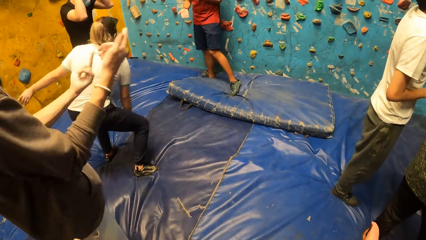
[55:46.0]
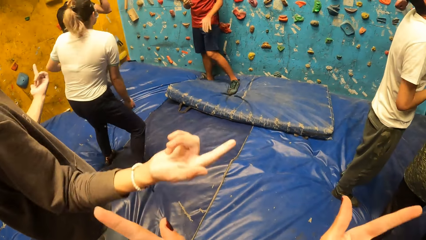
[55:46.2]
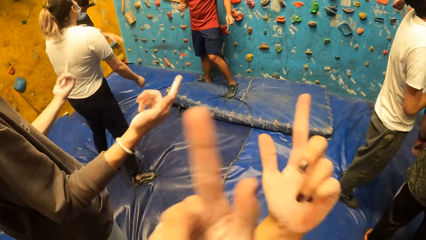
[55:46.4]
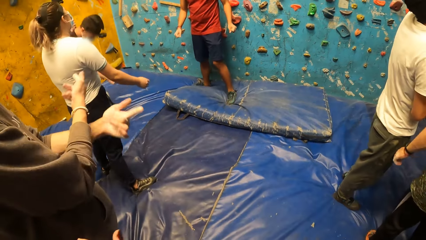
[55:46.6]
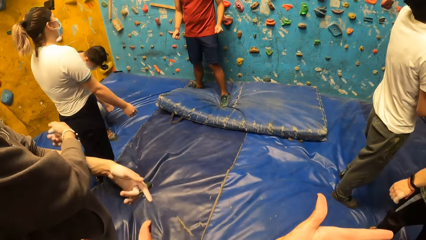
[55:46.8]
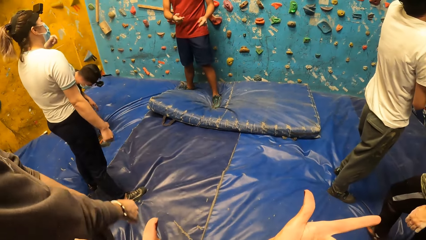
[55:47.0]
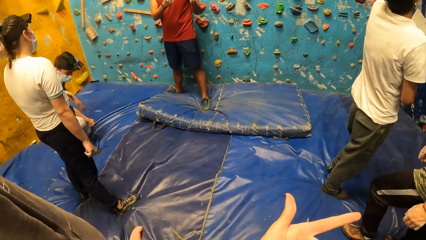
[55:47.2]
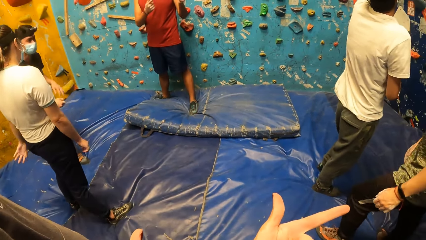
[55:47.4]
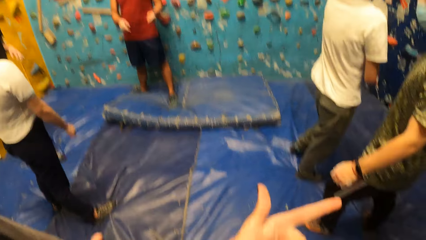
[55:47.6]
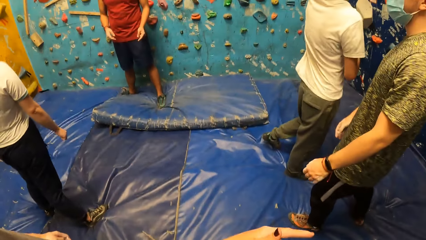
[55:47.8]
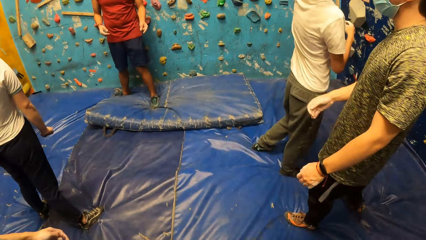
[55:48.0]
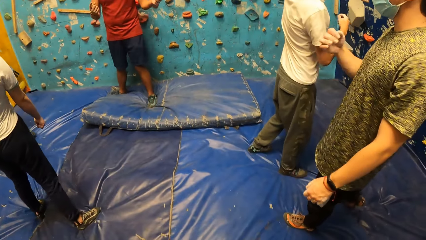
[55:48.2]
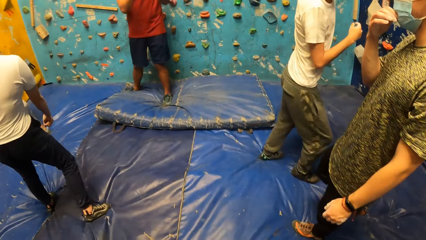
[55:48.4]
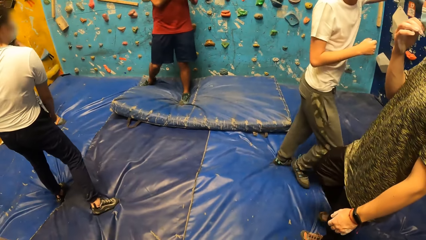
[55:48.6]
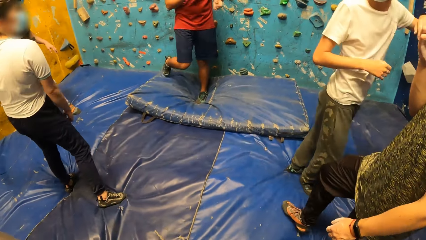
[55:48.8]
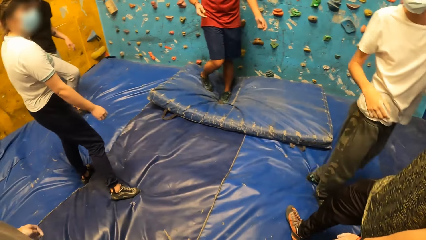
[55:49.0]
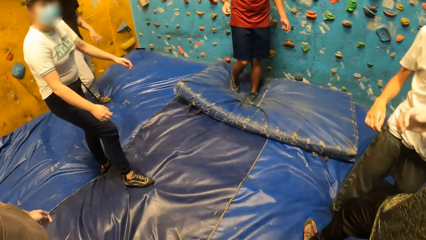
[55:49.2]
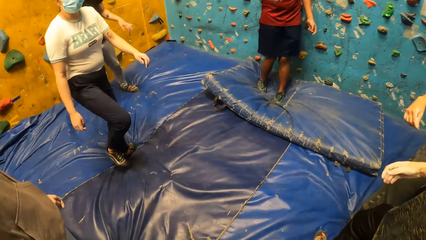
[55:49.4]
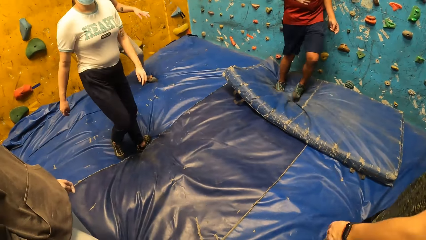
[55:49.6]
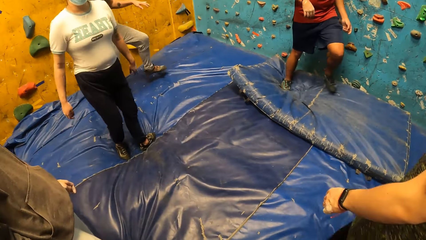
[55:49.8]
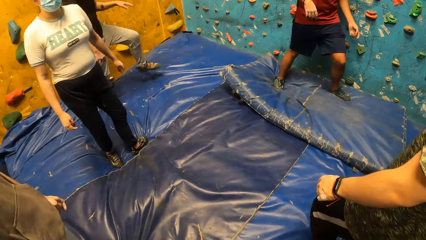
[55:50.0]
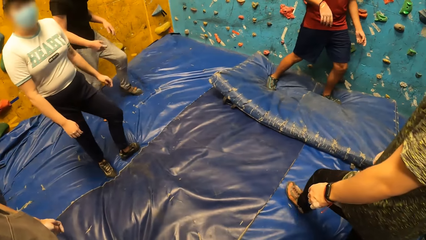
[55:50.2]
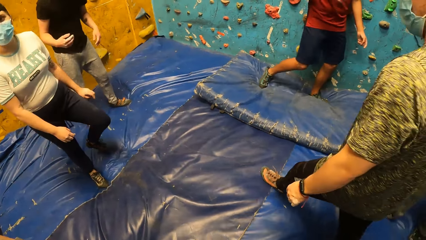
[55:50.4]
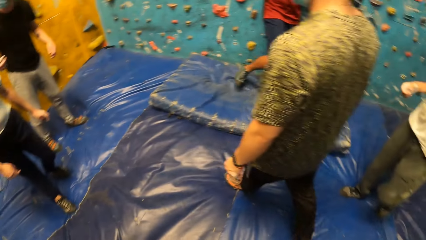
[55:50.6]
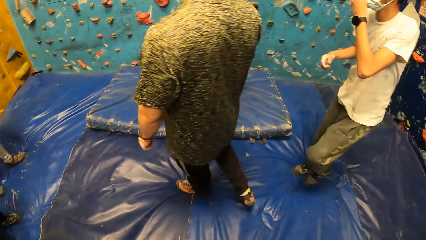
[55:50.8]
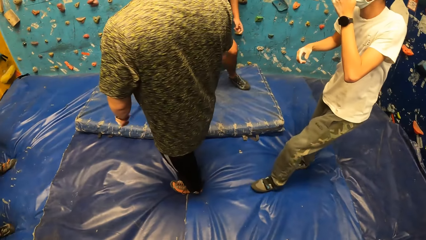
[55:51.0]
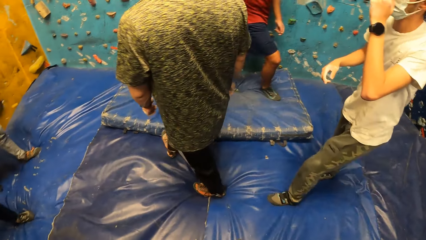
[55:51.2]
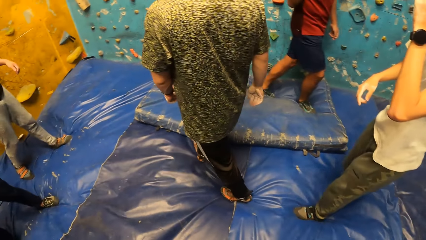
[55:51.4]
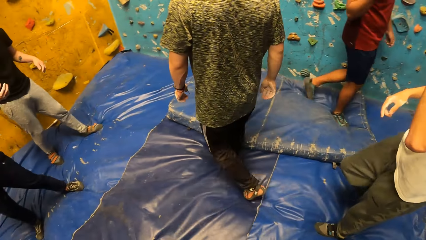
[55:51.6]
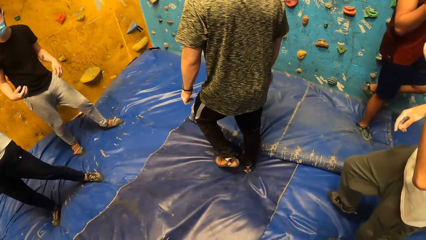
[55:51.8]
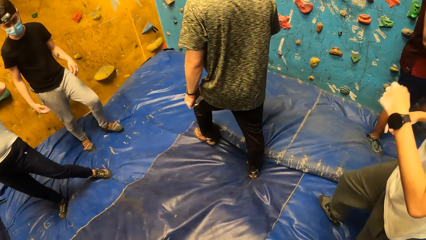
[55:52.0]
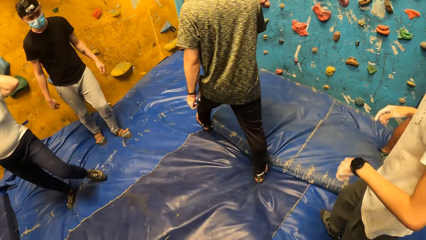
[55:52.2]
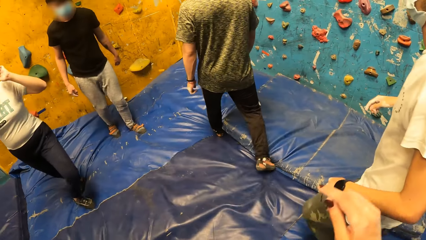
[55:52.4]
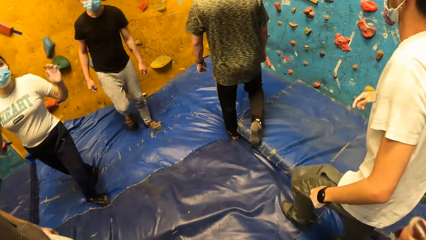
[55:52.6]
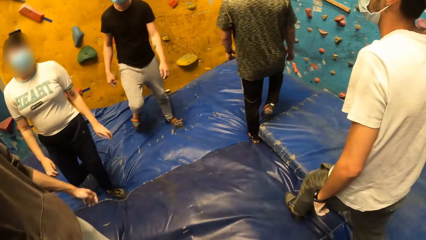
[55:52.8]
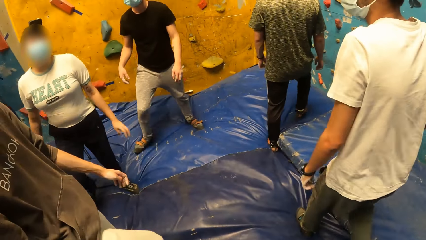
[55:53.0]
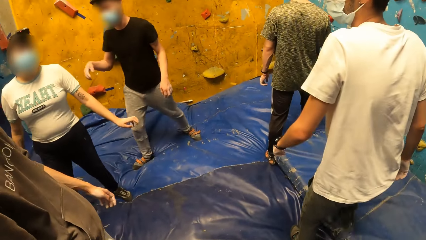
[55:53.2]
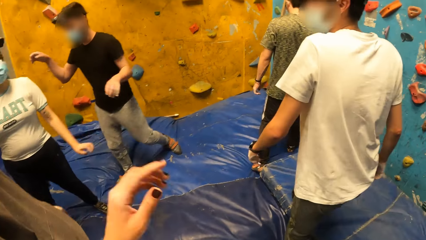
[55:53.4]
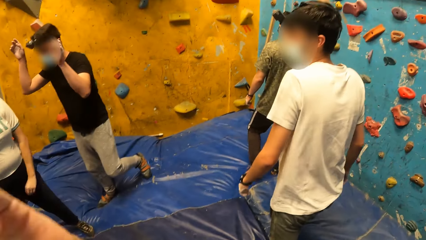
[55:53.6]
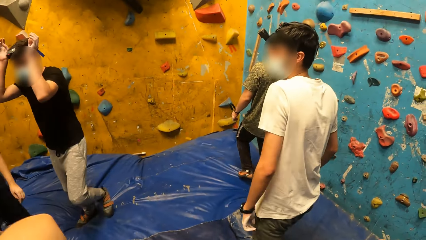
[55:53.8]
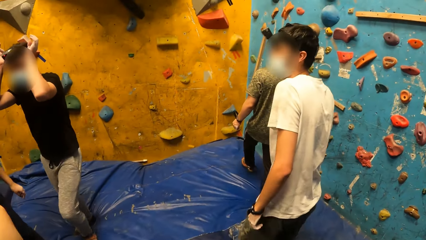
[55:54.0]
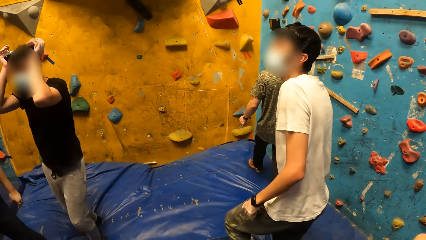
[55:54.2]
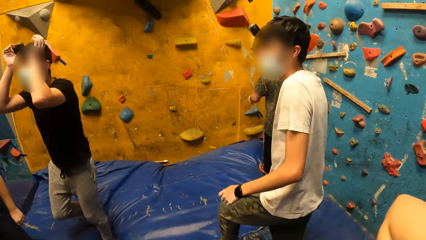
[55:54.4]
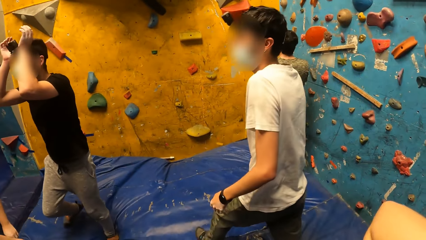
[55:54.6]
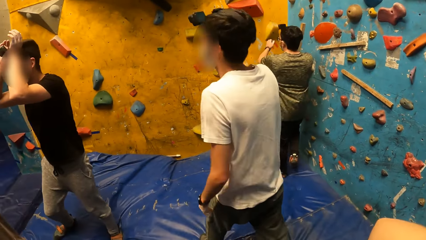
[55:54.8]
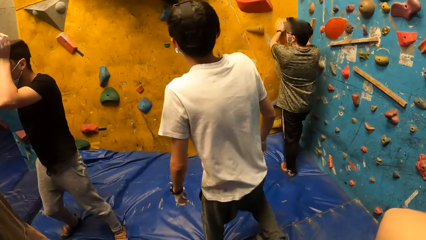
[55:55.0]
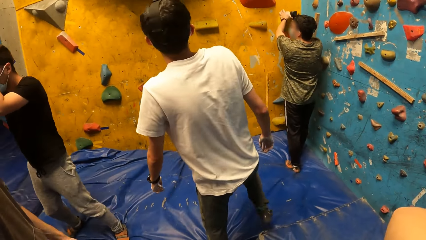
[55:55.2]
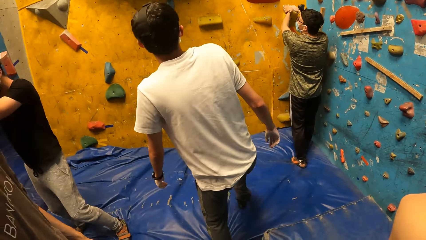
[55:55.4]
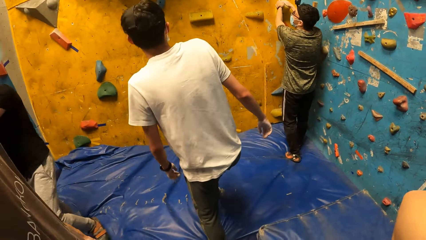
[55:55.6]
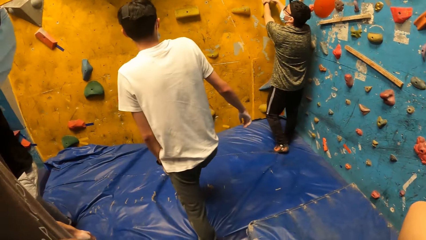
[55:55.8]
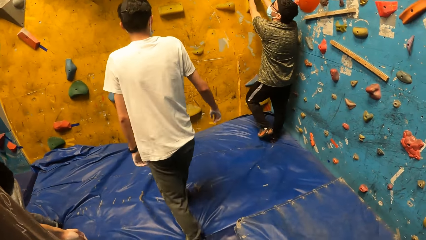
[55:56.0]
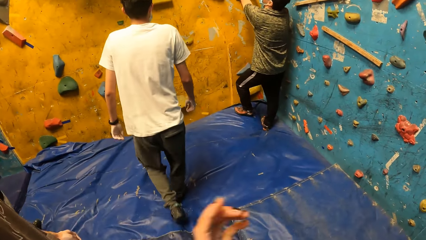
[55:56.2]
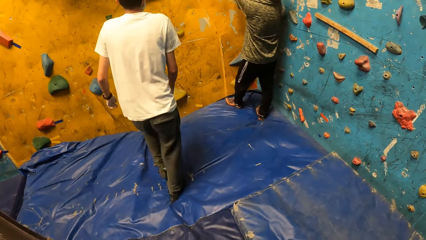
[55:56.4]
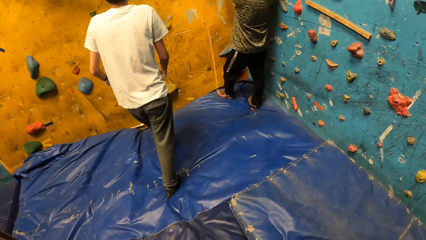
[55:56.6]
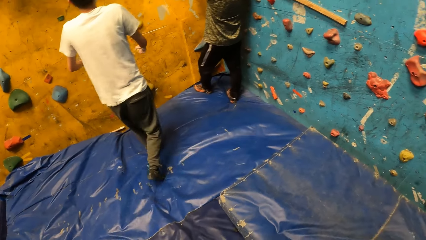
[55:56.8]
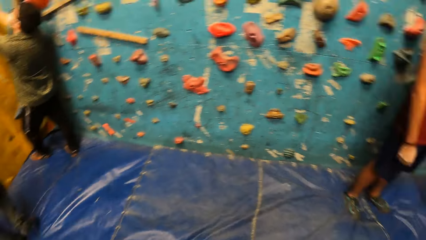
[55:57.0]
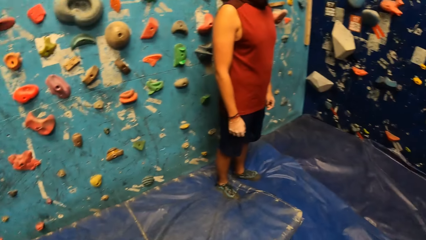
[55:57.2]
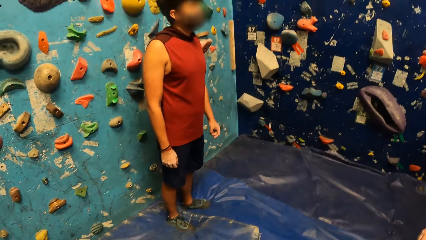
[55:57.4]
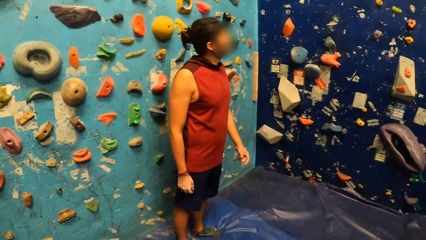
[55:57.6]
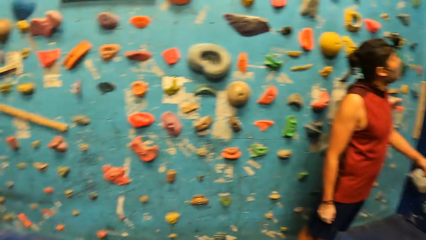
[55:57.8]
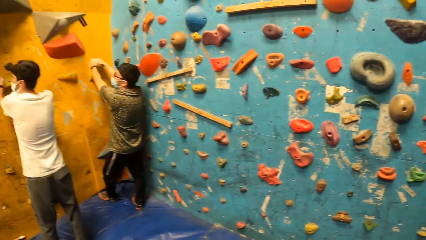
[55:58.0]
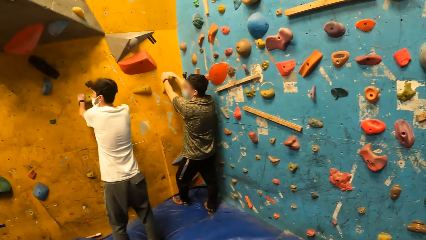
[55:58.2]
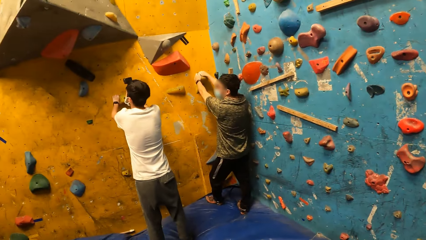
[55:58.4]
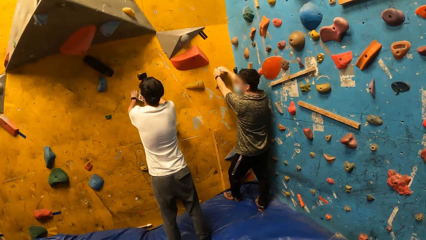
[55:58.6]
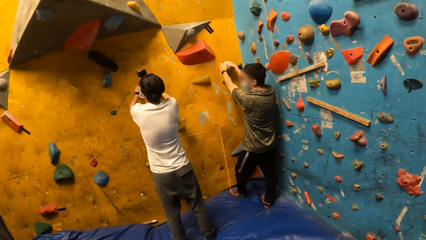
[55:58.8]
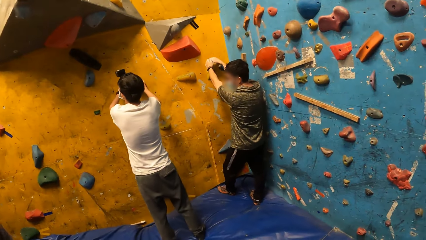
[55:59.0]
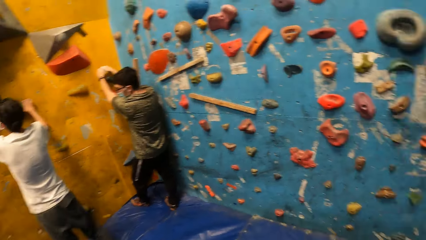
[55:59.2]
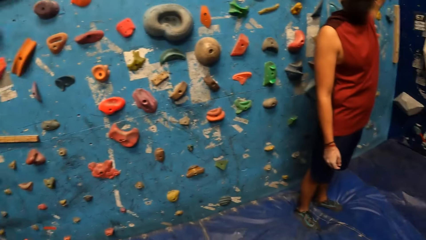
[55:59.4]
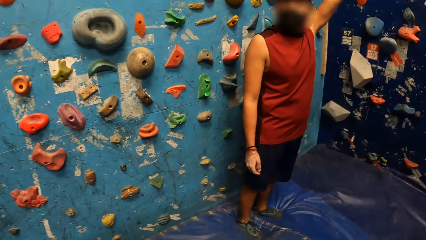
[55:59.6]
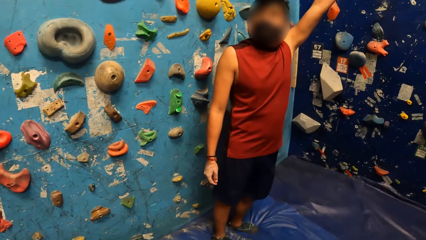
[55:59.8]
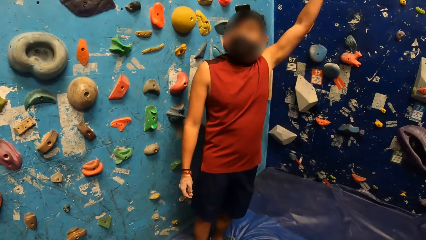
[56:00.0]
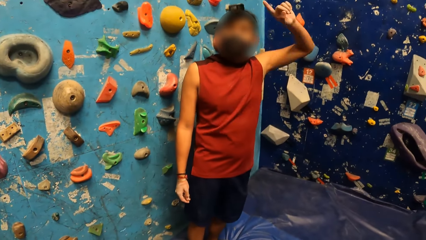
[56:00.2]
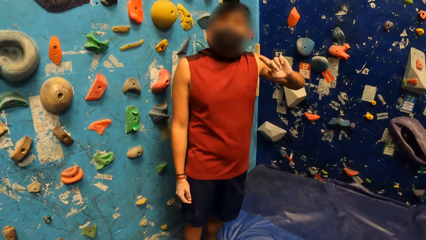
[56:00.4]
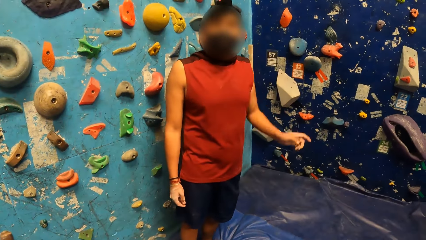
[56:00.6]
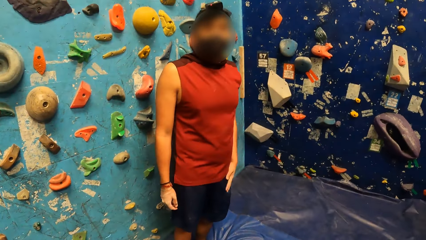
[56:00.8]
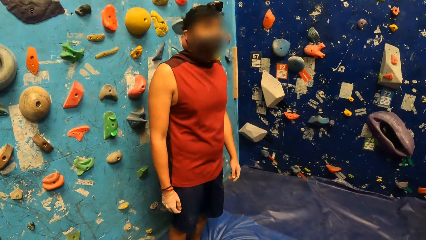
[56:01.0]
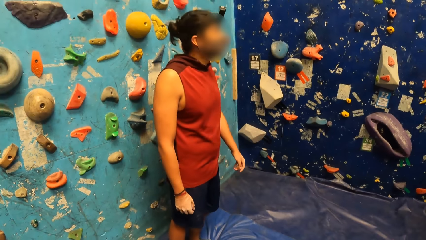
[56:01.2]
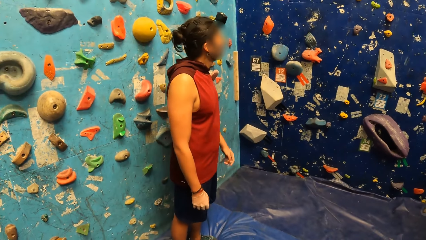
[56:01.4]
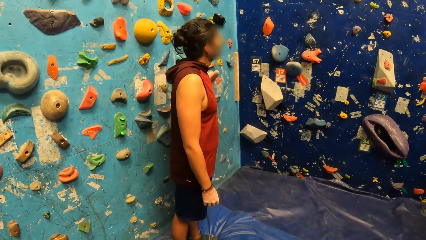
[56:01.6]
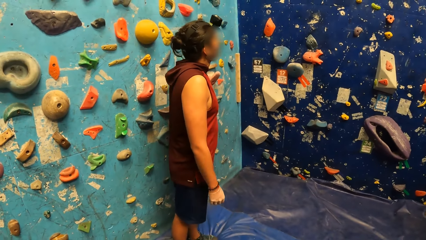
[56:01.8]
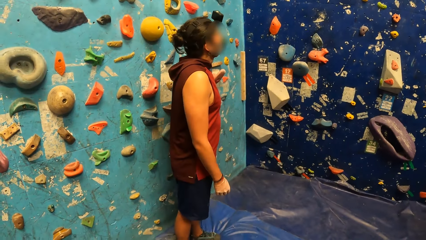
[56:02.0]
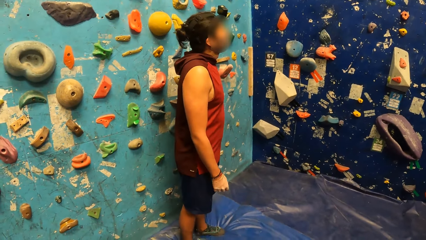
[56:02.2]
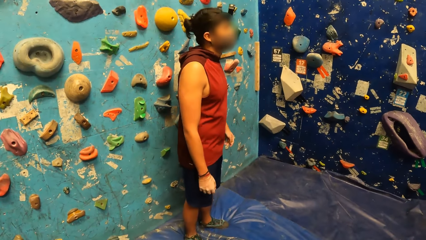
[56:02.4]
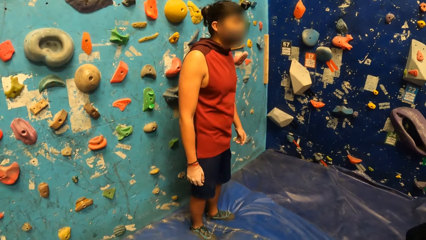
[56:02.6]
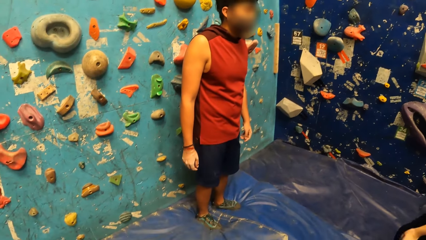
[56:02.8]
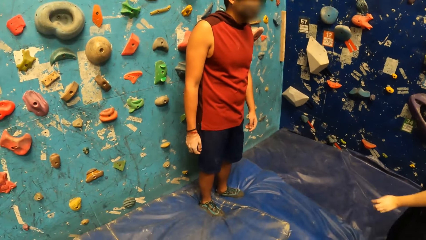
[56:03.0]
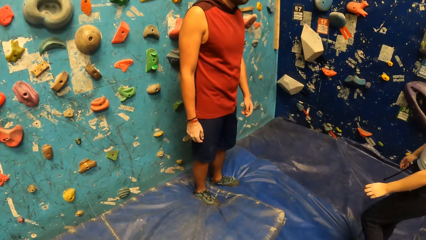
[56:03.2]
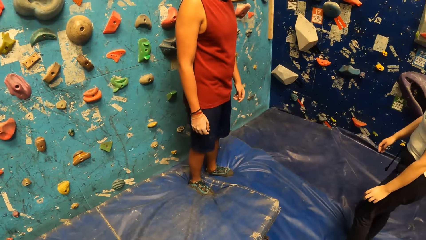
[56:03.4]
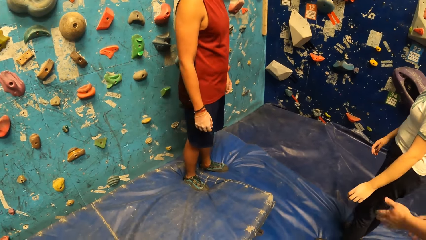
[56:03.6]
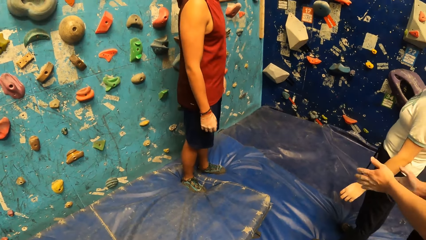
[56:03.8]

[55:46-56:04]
The man touches his nose mask with his right hand. The man holds the climbing rock with both hands. Another man holds the climbing holds with both hands.
